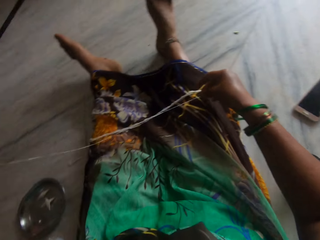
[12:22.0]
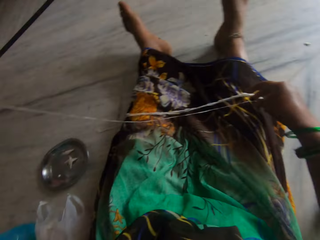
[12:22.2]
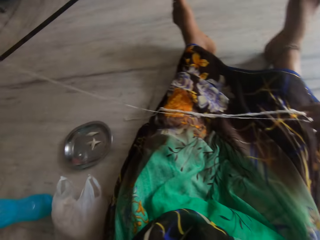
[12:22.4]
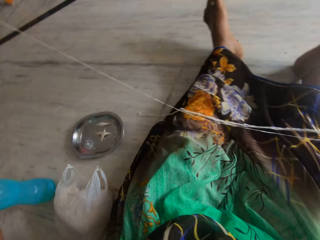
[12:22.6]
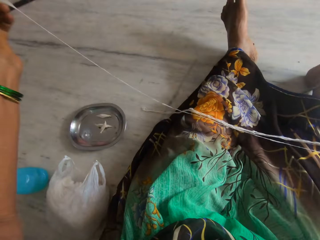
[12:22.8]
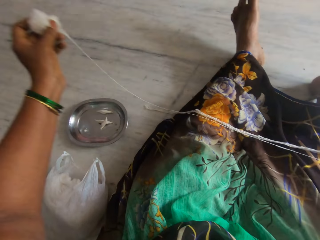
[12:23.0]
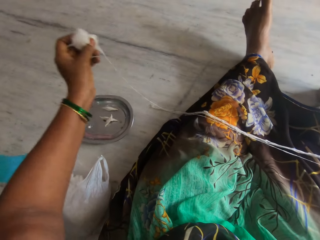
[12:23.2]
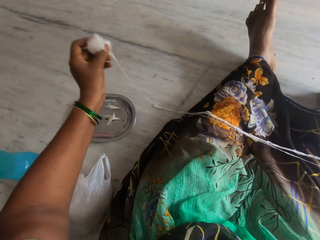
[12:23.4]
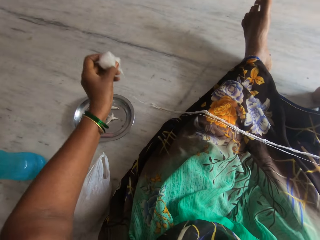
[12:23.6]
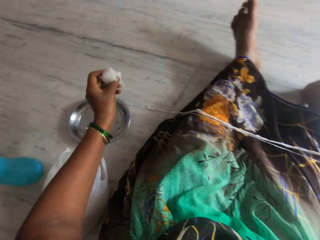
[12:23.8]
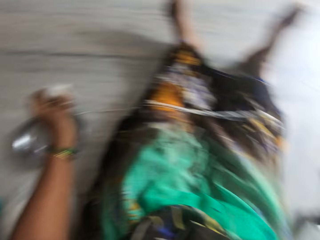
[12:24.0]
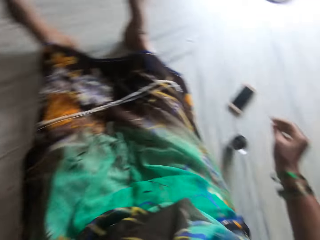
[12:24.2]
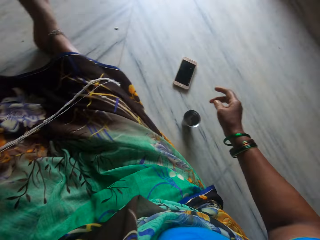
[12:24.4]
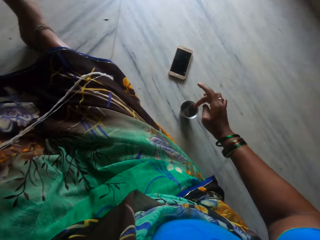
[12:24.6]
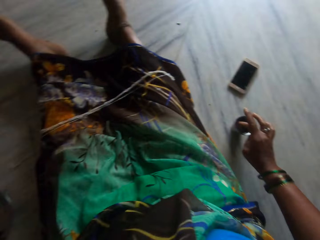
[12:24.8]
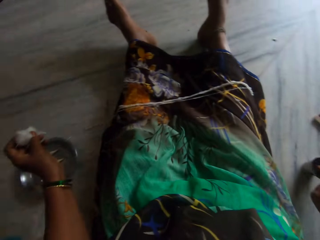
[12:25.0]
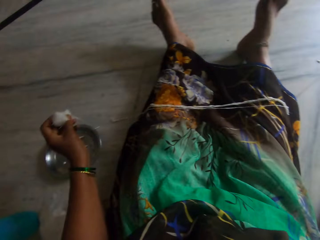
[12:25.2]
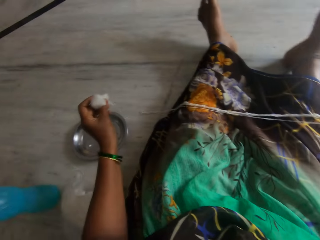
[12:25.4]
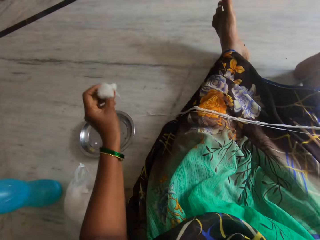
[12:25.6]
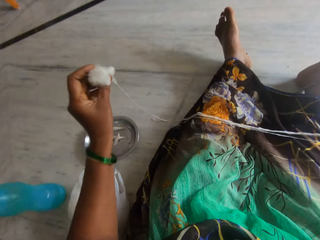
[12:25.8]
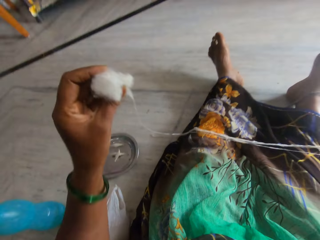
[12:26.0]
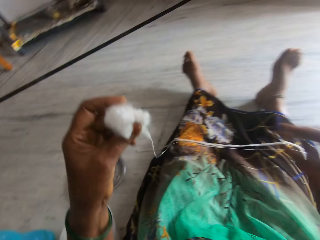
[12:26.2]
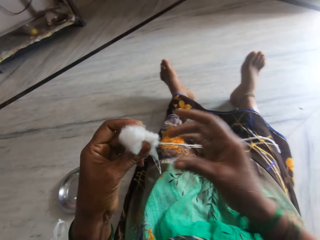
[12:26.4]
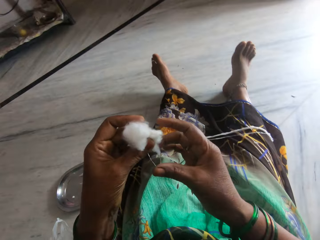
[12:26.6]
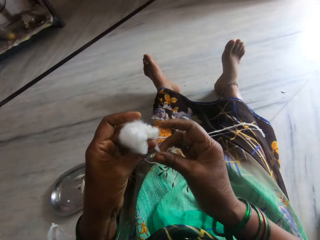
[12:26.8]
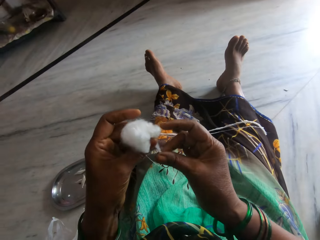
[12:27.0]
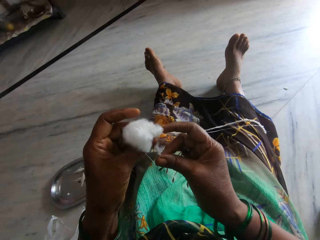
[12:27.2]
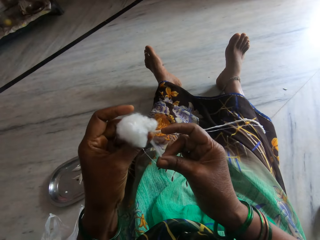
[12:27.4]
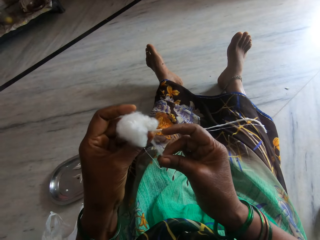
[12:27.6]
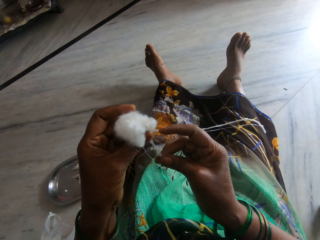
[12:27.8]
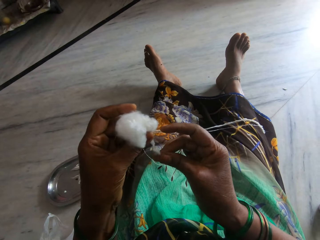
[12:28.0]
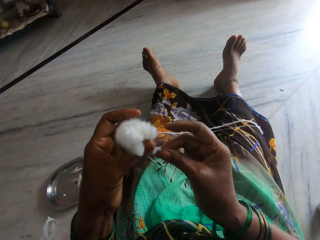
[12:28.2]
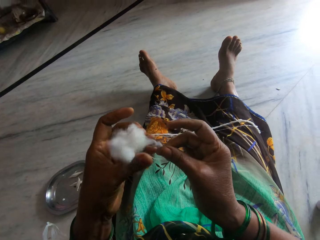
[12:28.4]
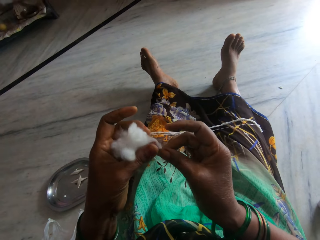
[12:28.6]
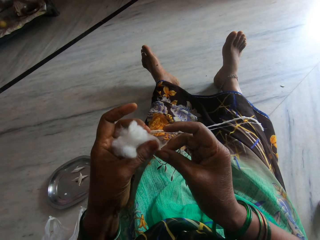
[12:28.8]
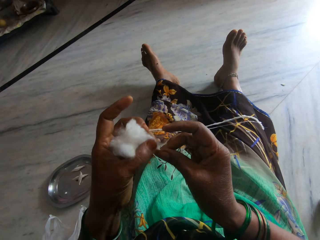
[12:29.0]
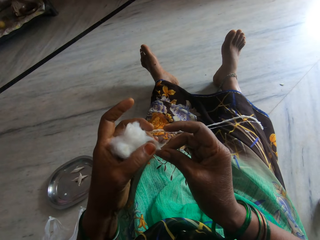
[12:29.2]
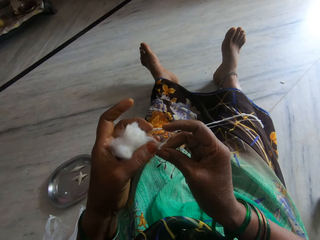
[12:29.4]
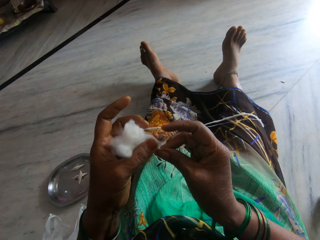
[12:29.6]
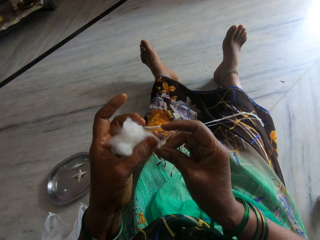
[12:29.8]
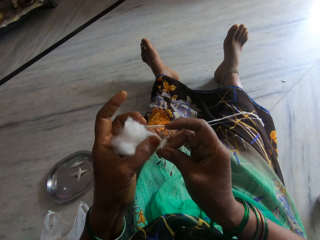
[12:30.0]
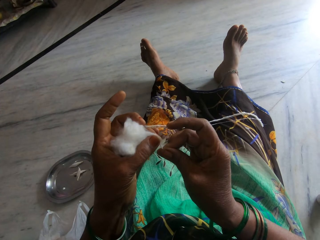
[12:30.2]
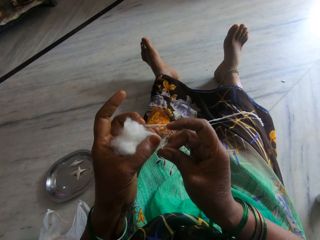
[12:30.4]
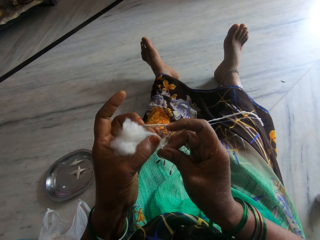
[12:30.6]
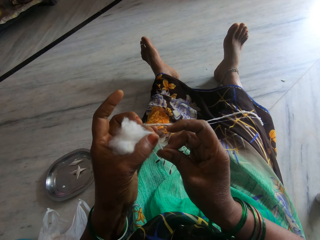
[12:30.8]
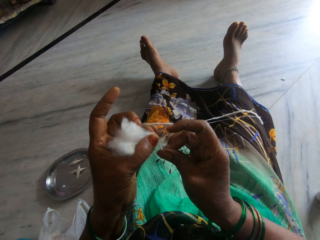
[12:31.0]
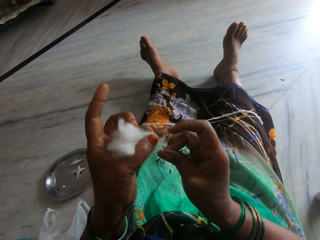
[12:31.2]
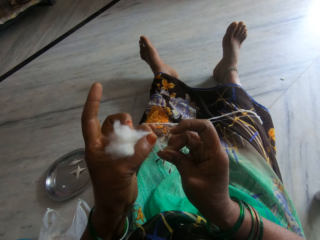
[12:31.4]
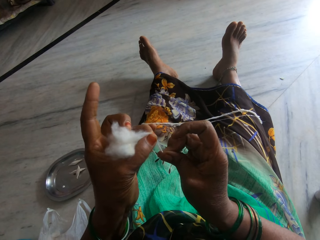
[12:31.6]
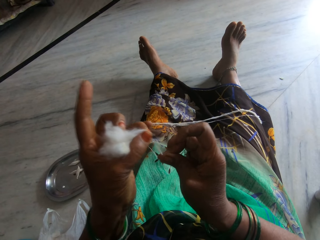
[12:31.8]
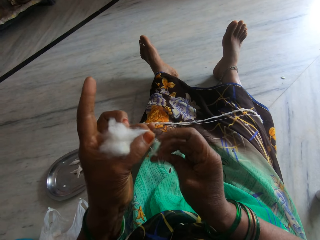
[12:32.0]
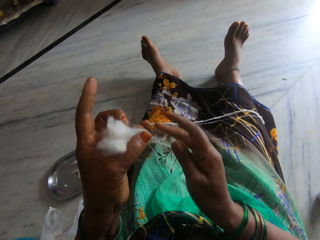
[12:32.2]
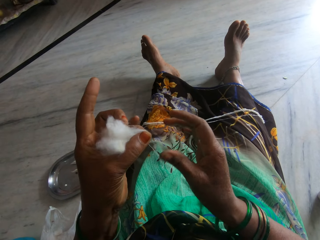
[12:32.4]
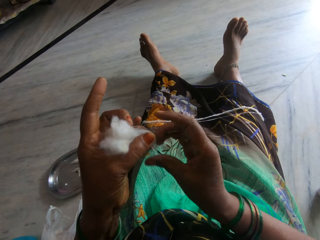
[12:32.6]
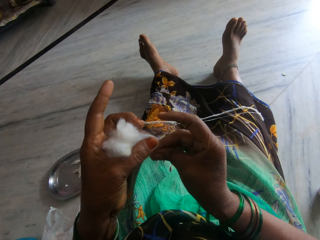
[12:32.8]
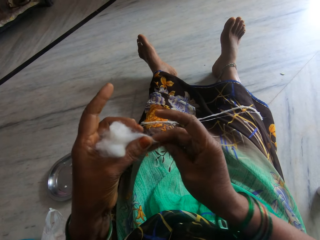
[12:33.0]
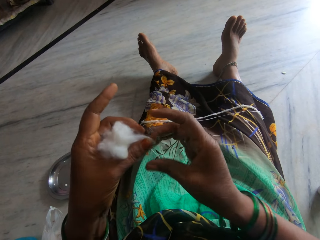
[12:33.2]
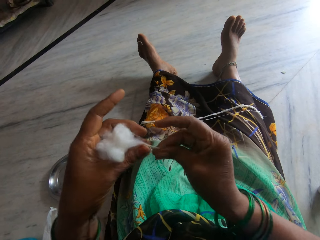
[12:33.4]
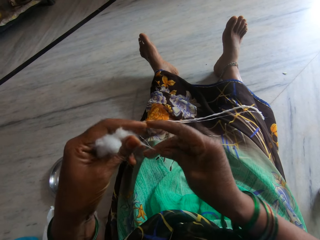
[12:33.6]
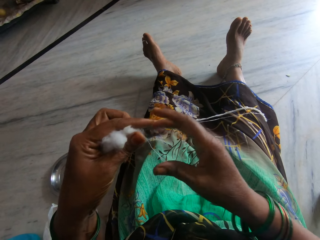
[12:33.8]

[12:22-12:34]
The camera wearer lifts the thread. She dips her finger in the cup. She spins the cotton into thread. She rolls the cotton ball.

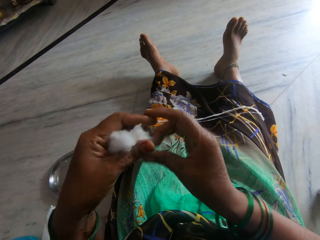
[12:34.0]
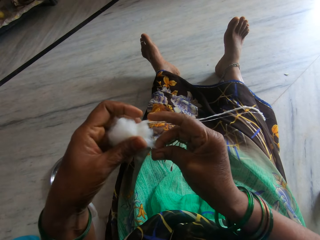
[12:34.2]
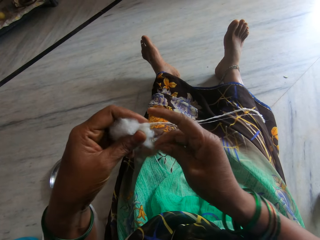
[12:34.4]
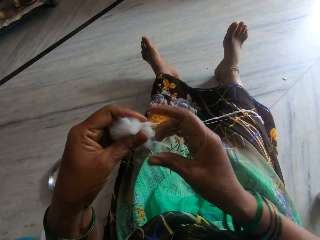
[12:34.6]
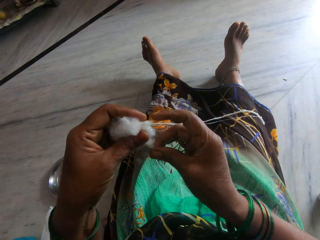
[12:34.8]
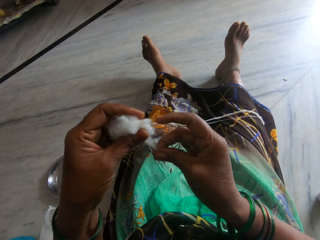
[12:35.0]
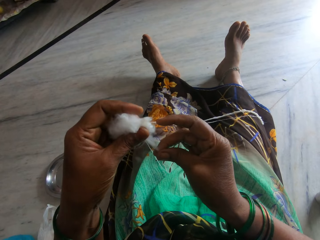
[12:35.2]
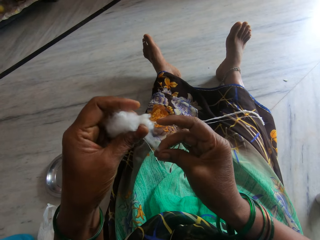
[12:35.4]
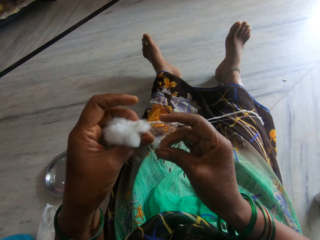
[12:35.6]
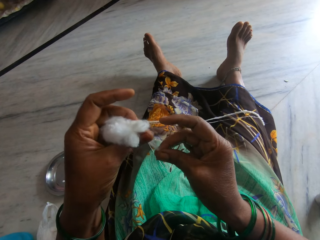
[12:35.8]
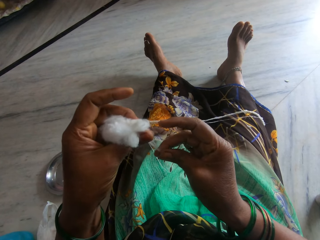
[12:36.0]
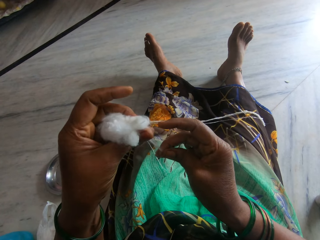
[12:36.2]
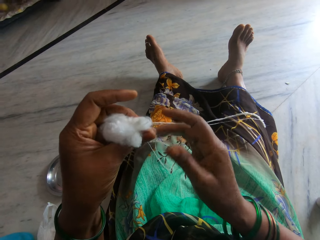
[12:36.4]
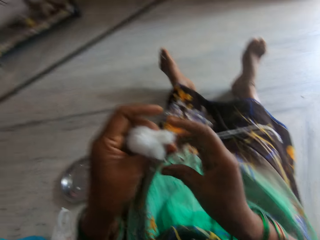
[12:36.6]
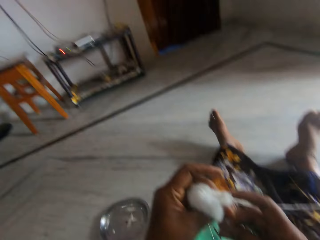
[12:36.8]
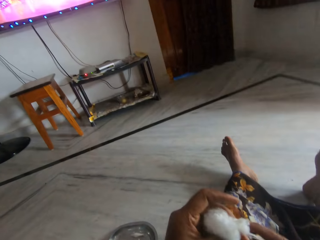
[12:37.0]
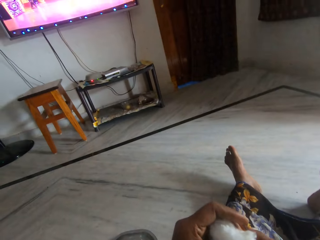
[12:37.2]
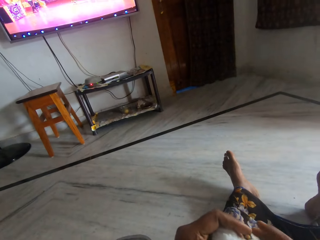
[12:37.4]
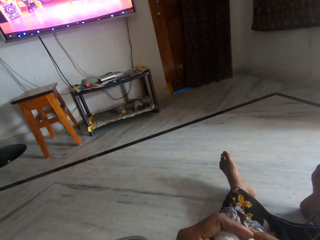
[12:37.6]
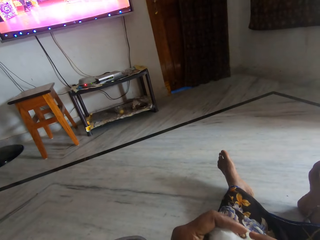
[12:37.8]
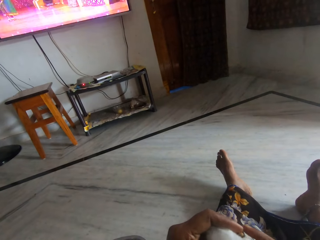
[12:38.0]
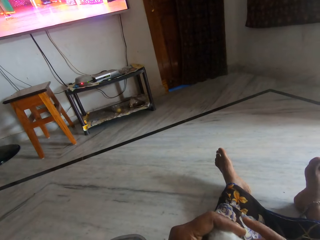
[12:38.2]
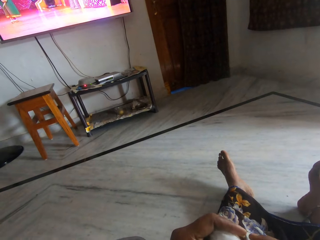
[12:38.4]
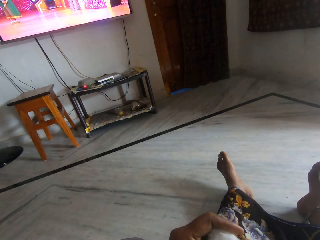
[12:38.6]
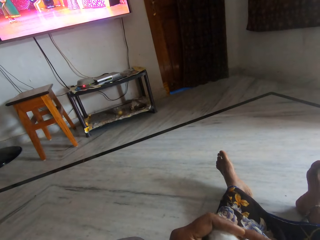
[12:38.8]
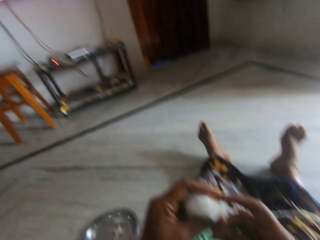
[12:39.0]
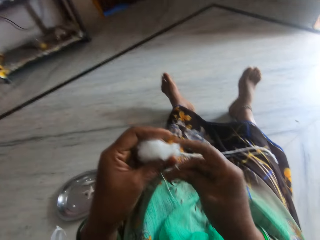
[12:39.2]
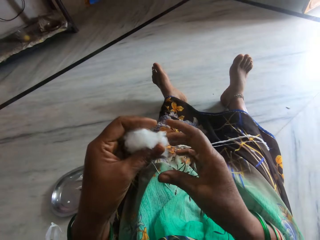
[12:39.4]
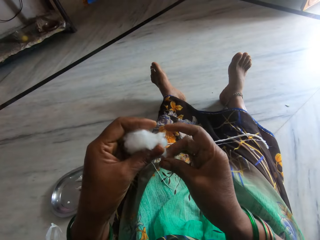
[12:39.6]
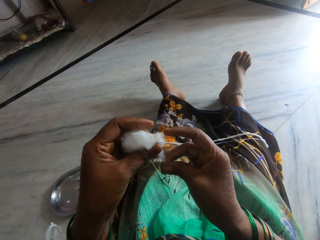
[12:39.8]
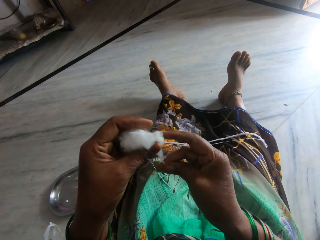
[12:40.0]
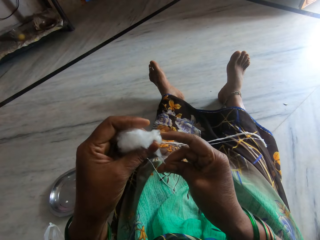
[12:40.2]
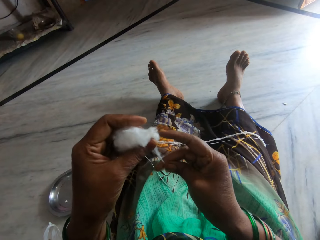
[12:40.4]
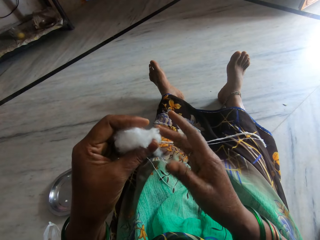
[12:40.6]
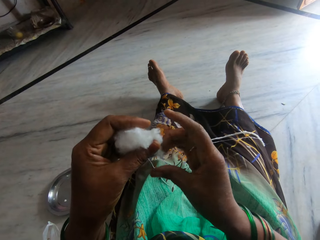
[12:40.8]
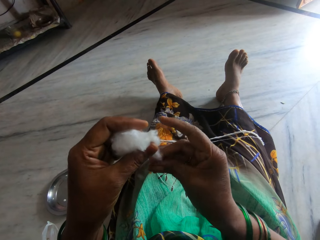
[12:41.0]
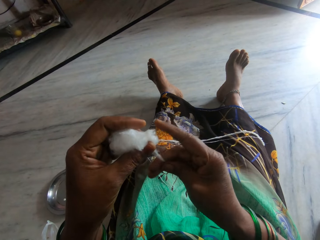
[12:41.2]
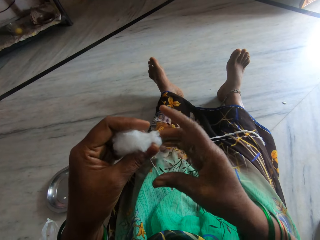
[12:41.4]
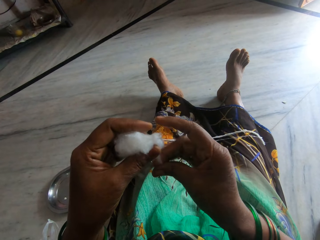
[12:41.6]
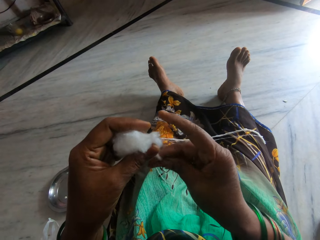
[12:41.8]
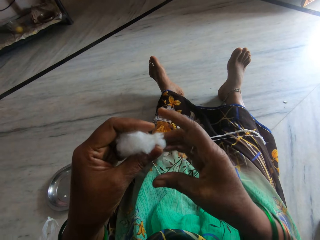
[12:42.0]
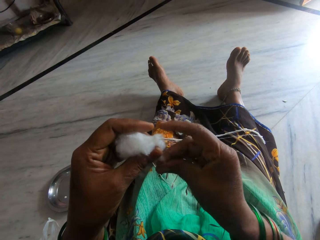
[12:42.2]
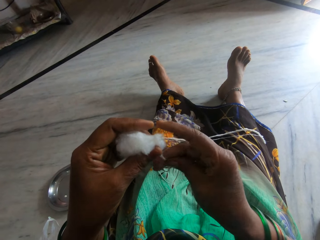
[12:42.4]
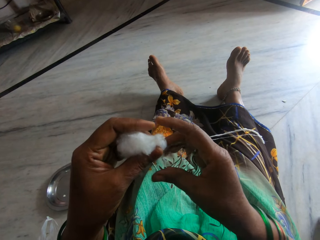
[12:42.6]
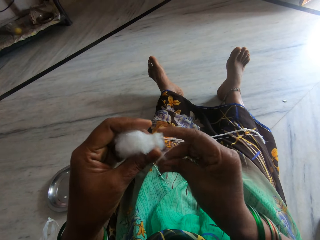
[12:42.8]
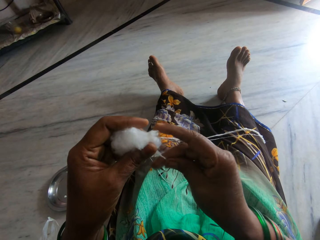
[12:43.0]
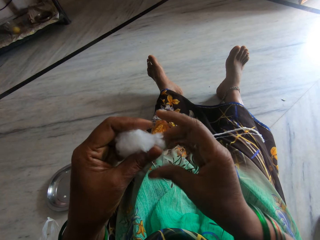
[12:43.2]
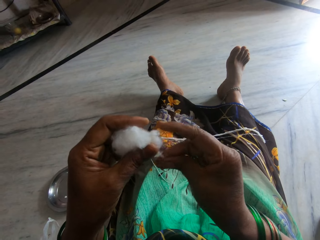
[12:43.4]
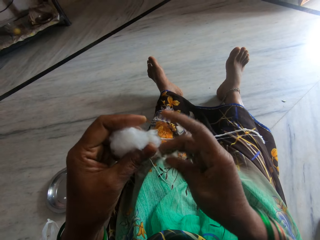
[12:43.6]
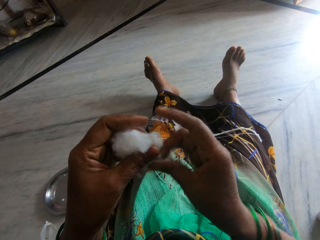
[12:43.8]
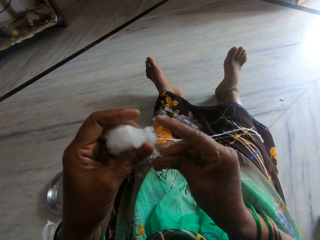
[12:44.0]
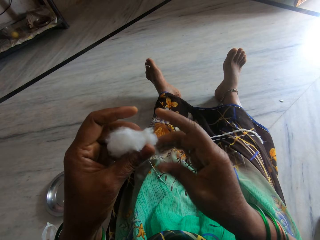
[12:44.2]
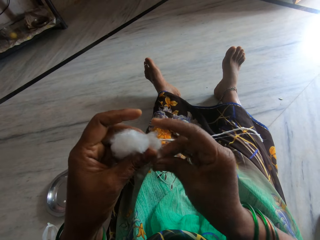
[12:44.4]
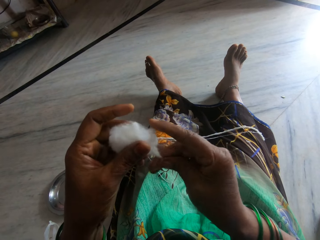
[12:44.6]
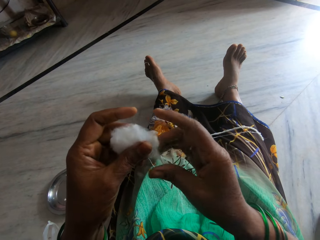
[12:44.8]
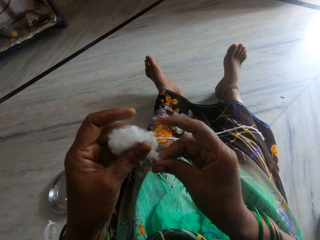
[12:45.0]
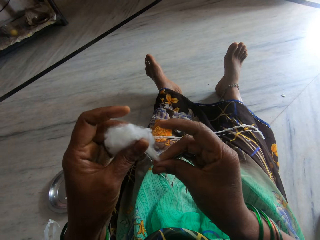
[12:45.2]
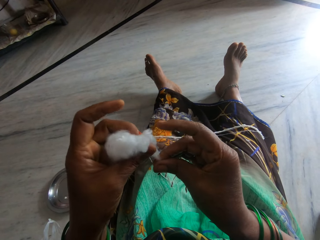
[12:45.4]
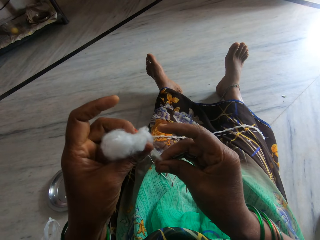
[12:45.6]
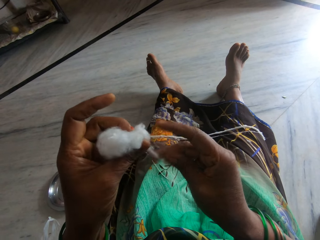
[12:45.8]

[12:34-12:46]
The camera wearer looks at the television. They look at the cotton ball.
